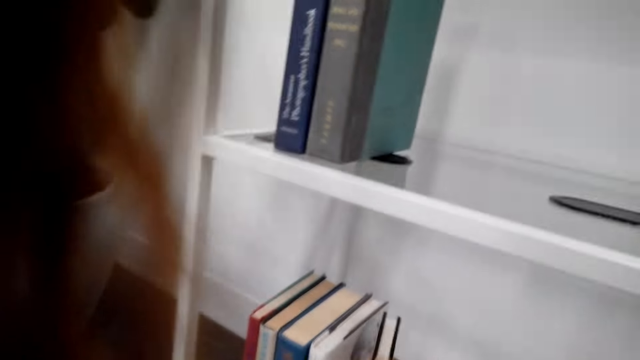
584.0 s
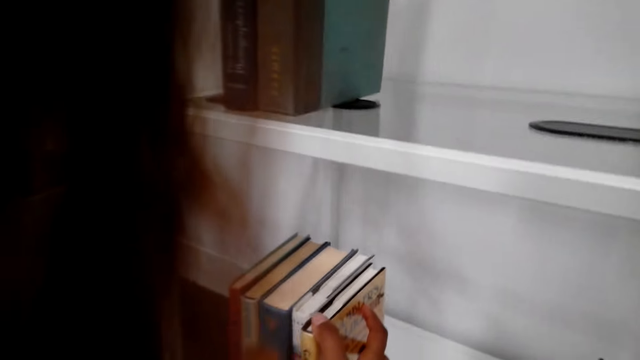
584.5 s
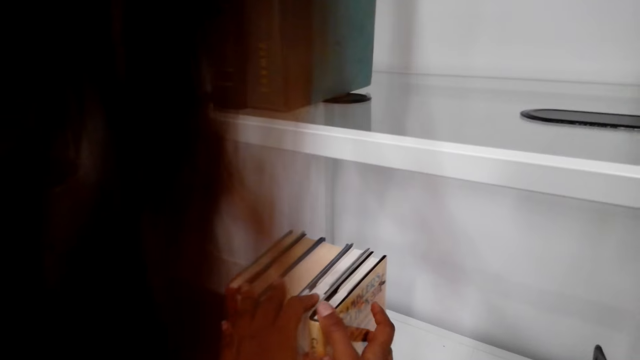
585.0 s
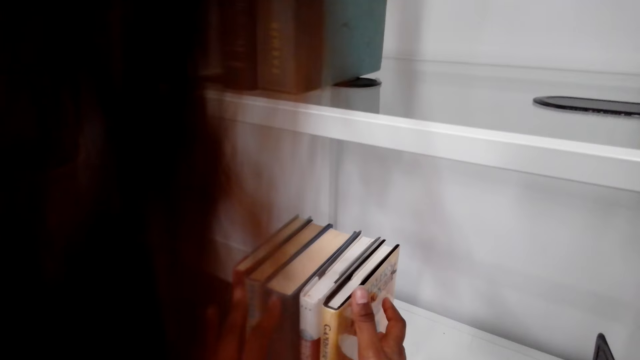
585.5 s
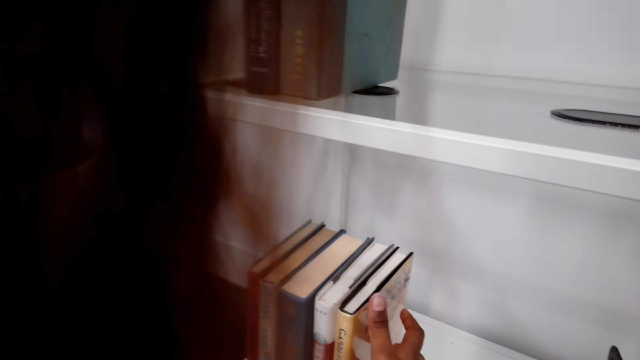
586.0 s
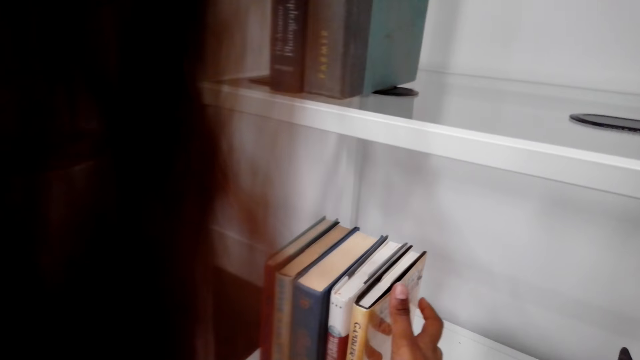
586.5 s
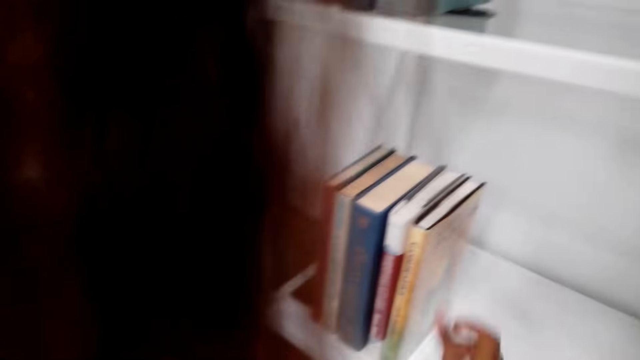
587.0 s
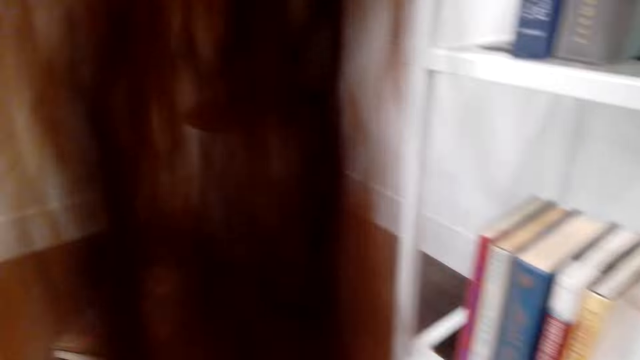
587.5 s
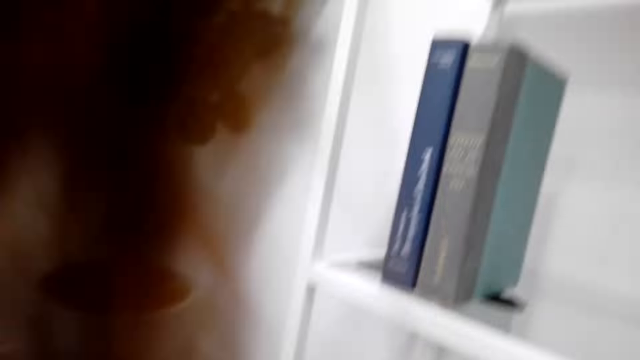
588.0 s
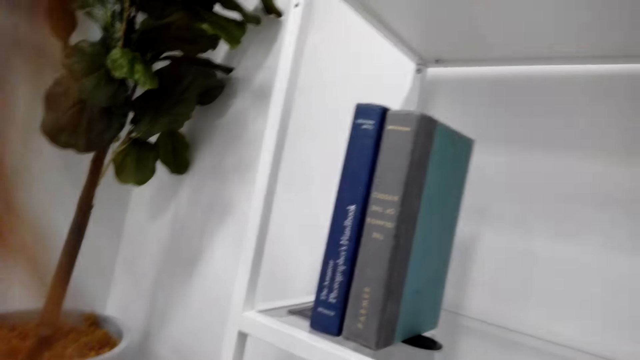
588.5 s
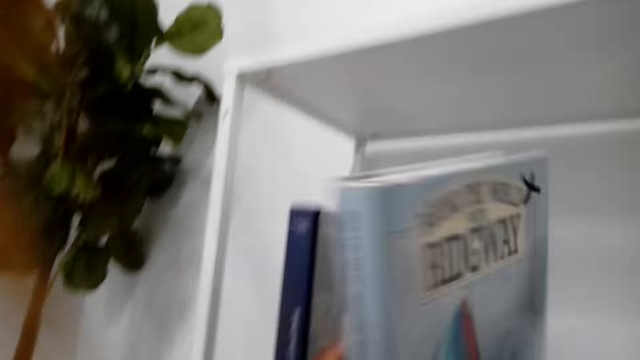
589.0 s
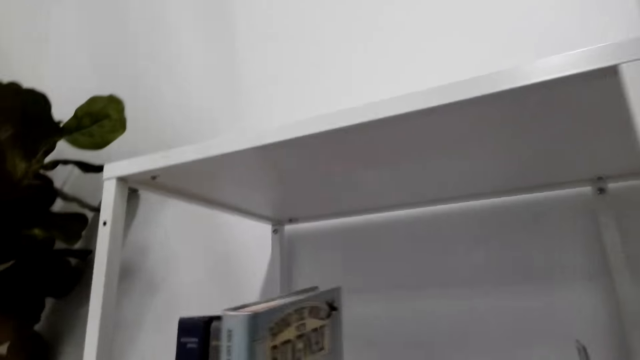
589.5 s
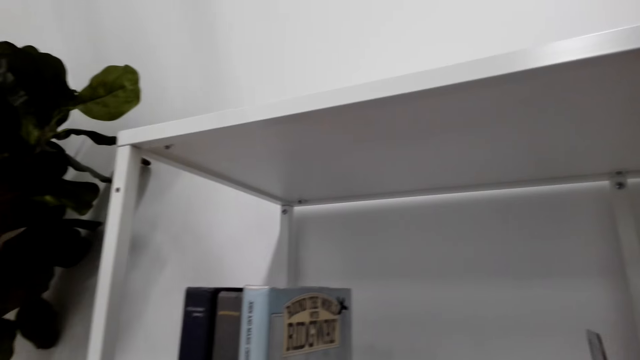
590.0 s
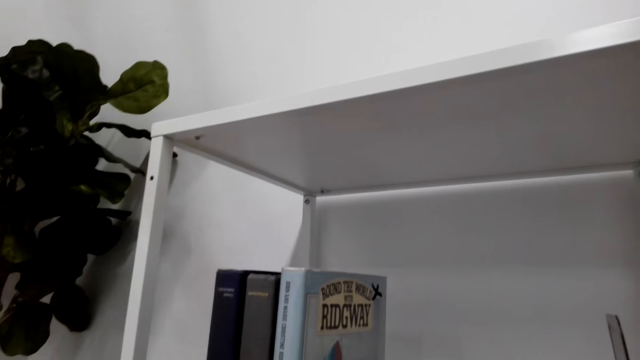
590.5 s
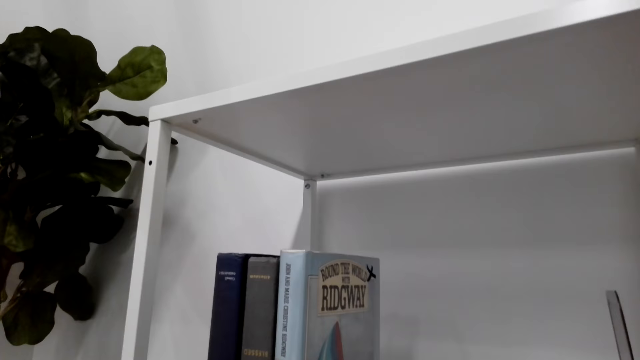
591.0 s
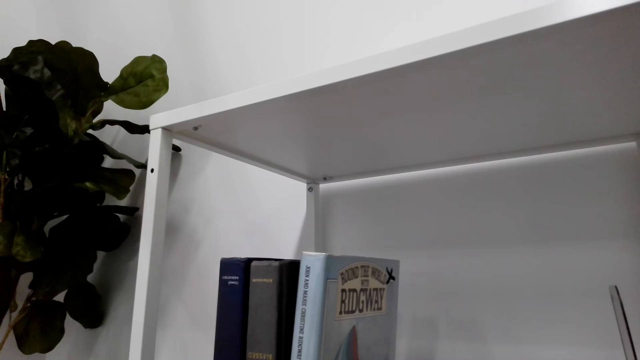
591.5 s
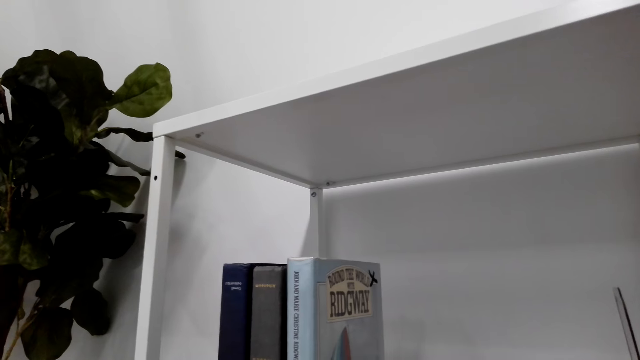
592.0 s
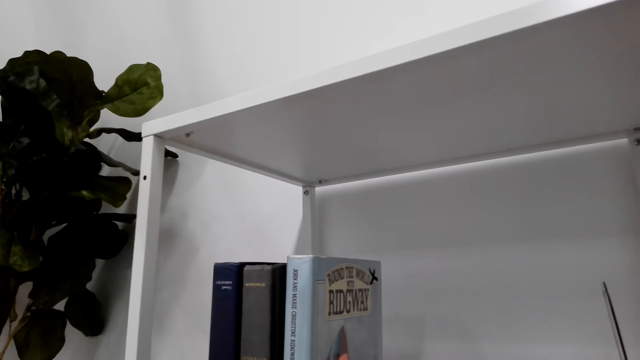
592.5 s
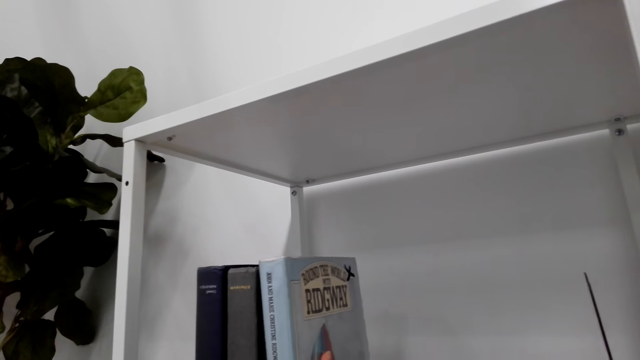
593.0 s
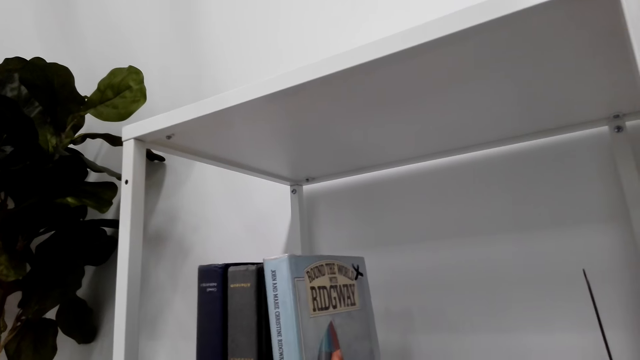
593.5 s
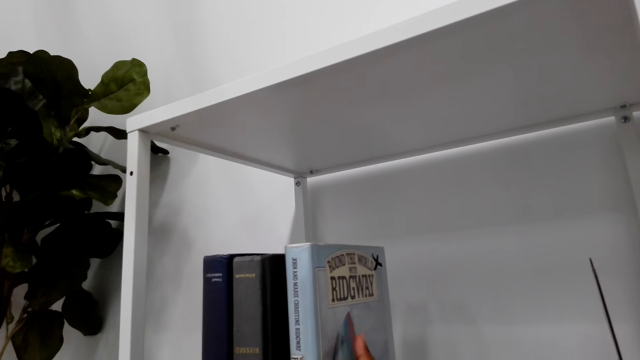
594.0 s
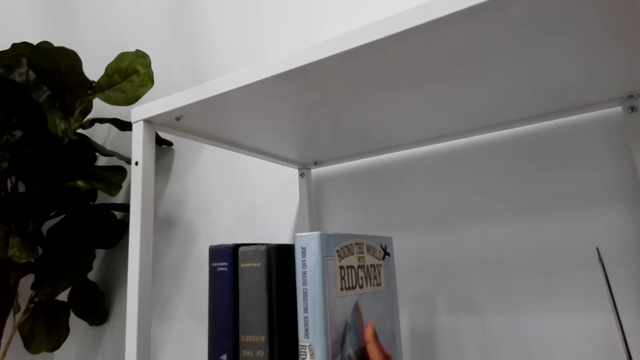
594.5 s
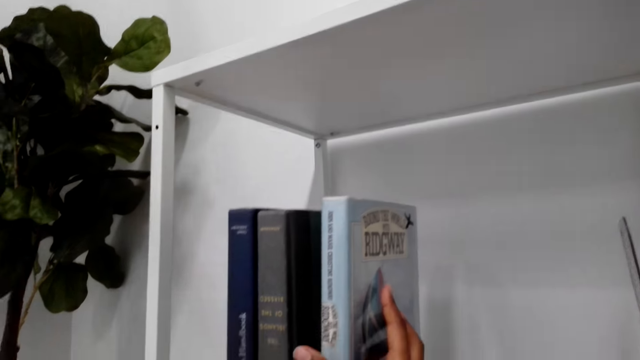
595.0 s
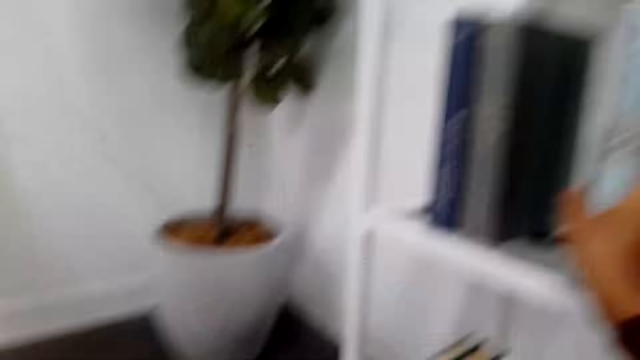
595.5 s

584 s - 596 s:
The camera wearer arranges the book in the shelf.

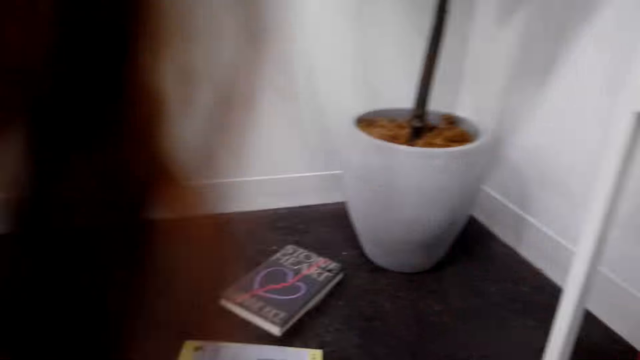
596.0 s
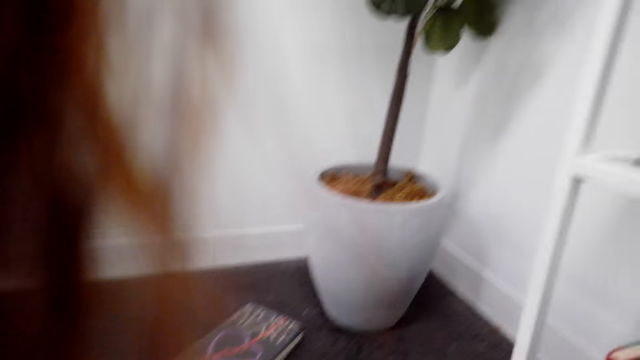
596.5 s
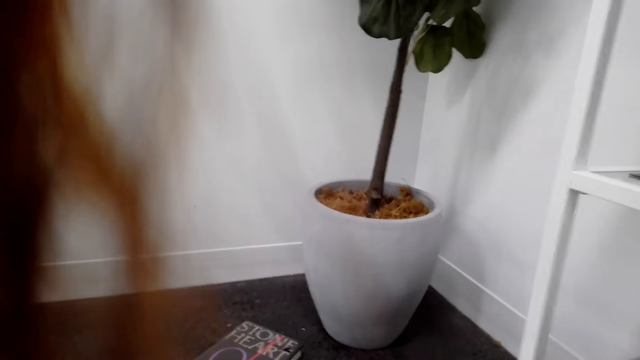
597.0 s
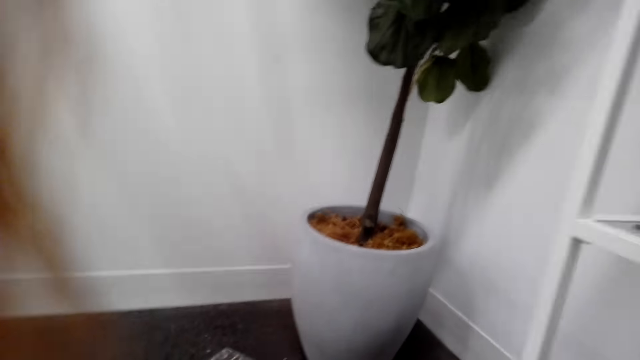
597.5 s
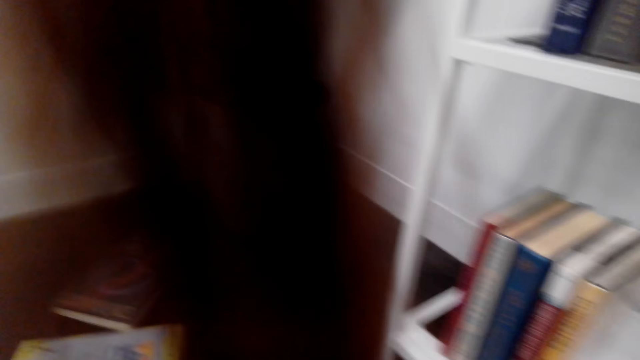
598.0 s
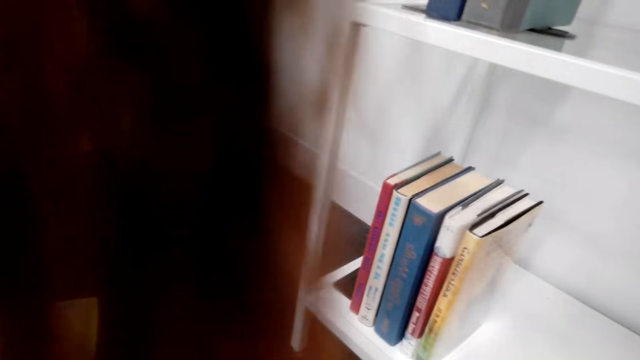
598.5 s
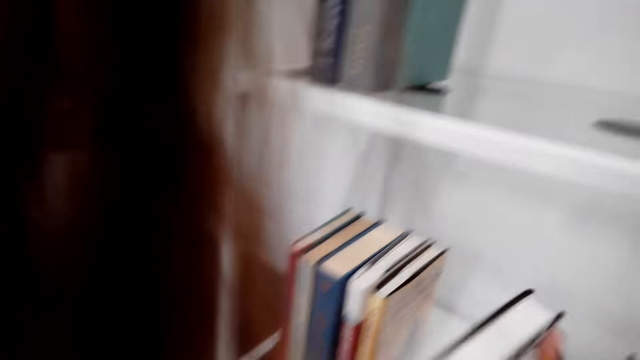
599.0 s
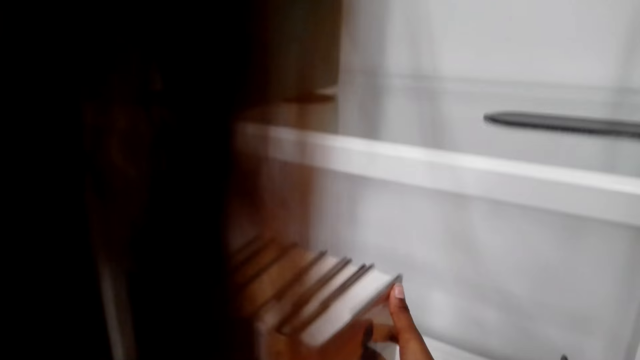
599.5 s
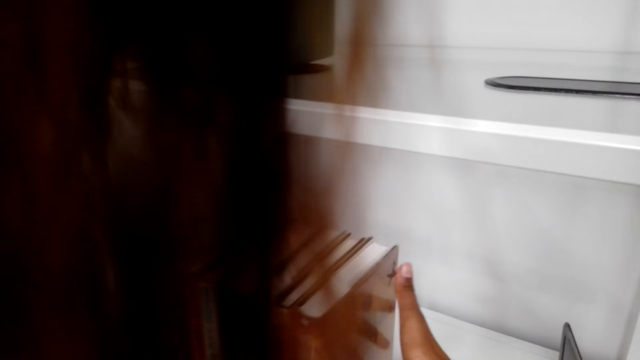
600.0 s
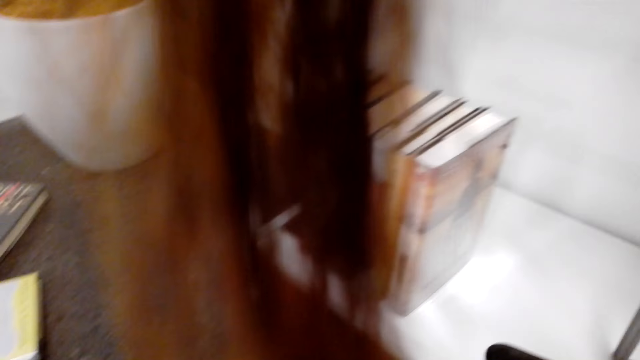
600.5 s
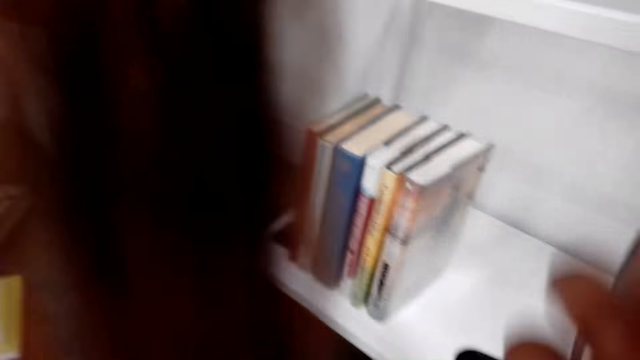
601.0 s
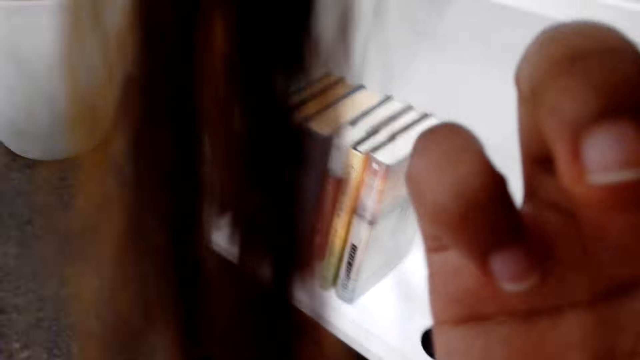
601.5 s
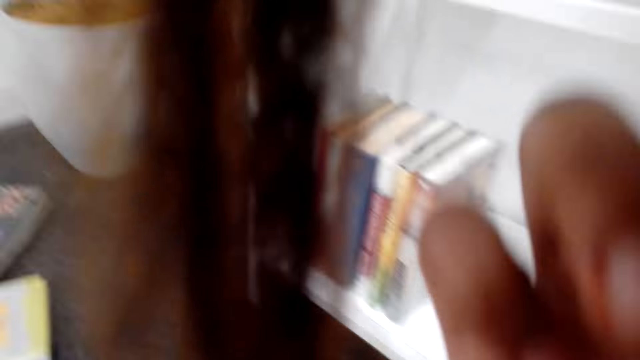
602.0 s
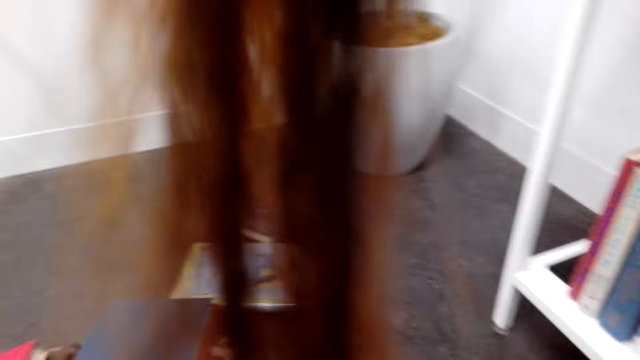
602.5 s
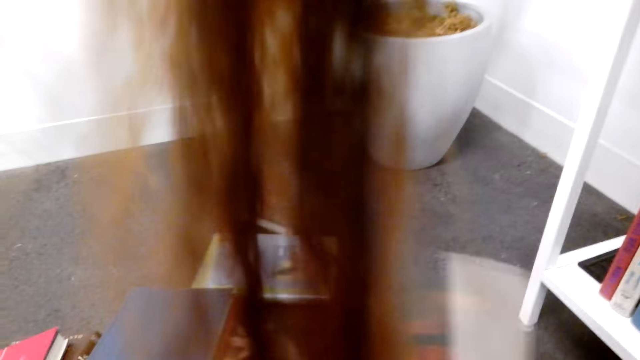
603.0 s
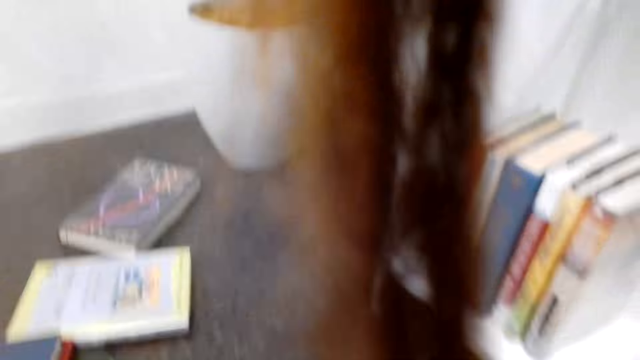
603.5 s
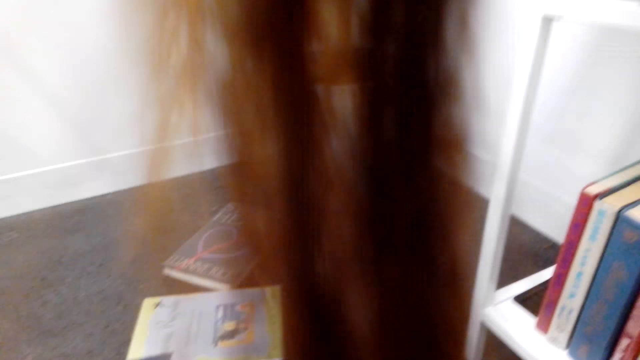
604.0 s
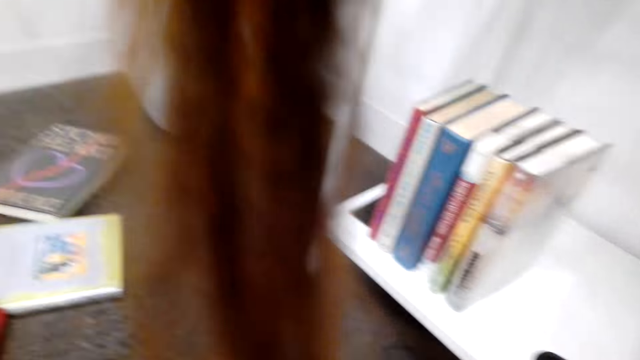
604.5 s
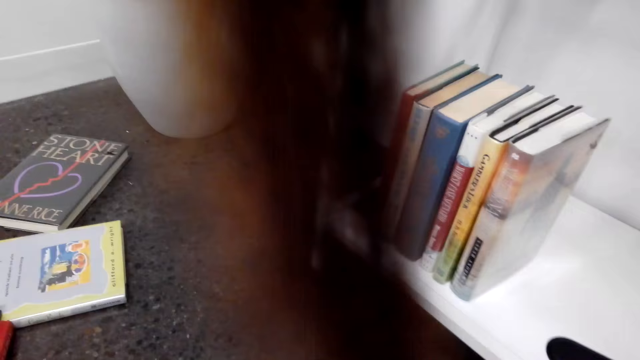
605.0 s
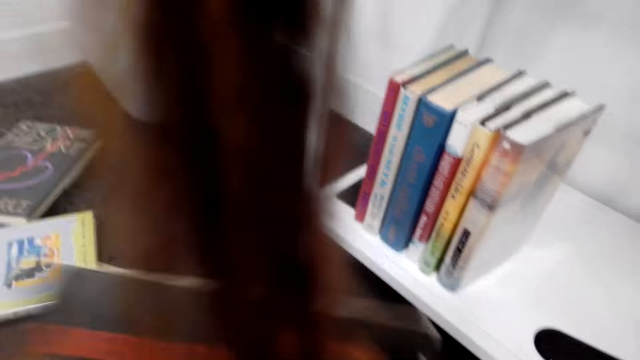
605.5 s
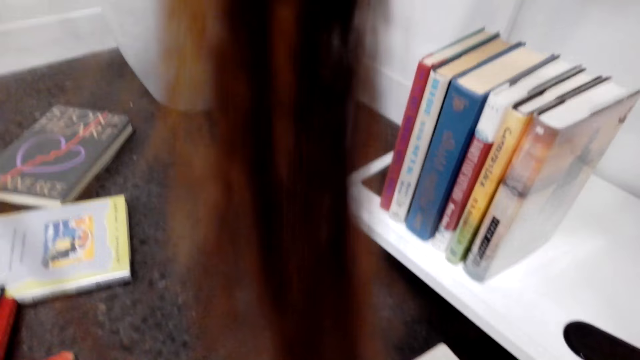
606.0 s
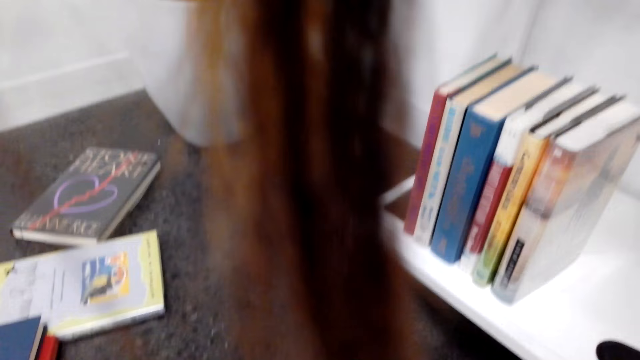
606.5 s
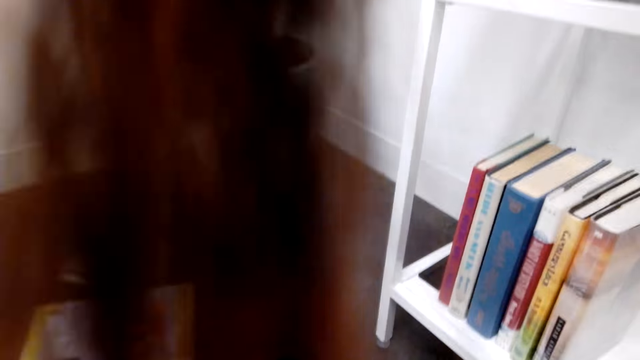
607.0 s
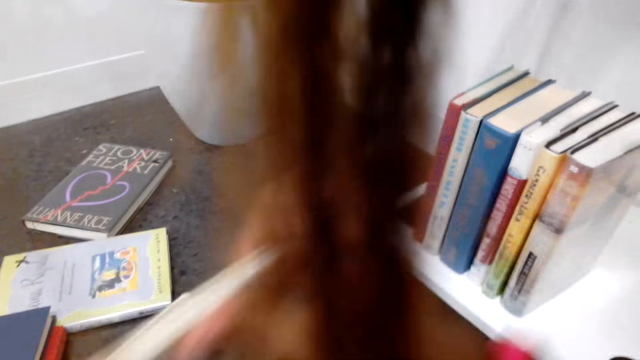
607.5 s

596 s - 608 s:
The camera wearer picks up the books on the floor. He touches his face. He picks up the books on the floor.
